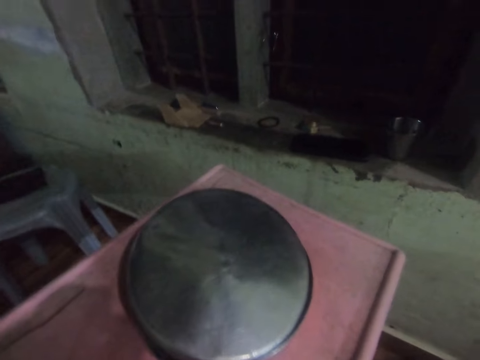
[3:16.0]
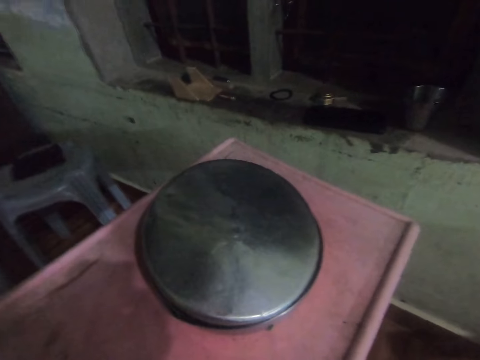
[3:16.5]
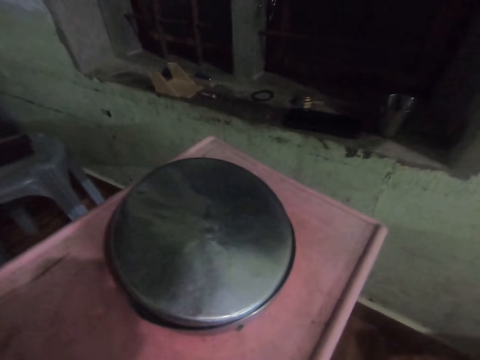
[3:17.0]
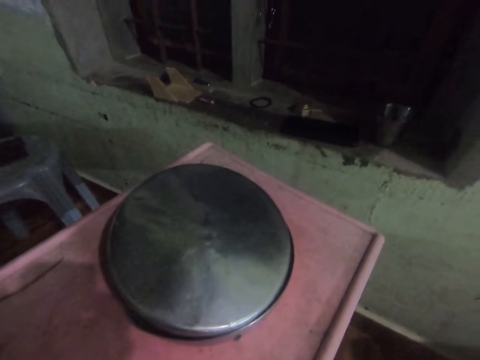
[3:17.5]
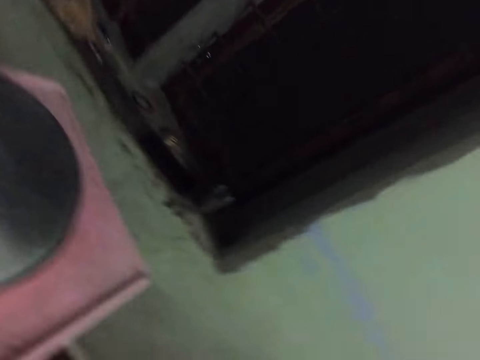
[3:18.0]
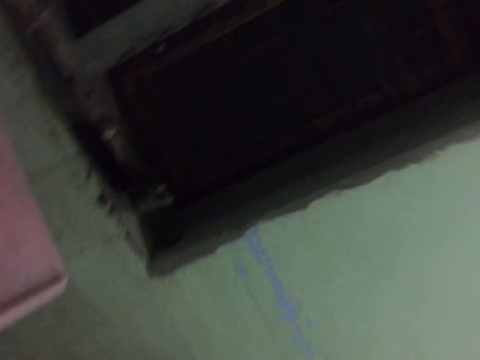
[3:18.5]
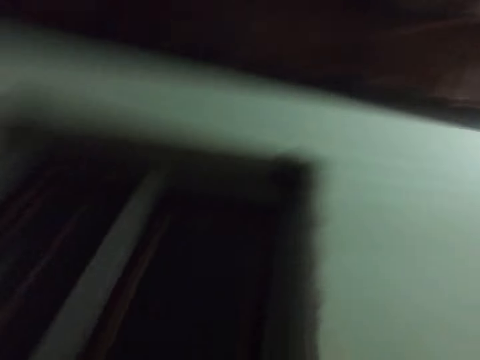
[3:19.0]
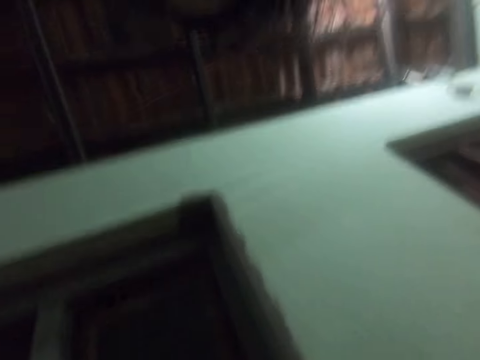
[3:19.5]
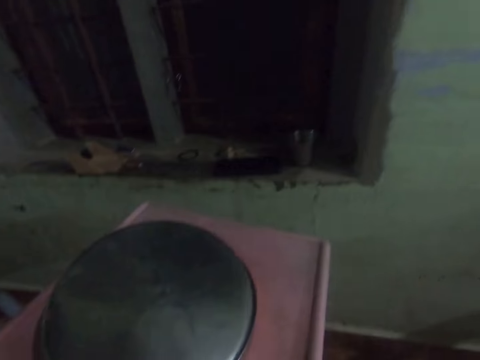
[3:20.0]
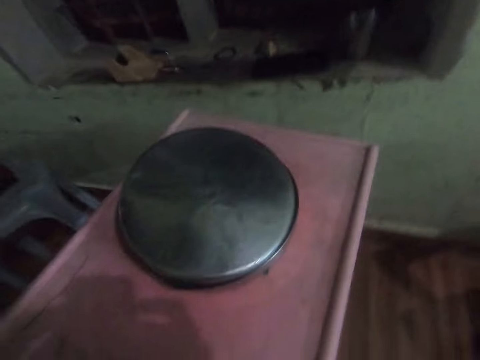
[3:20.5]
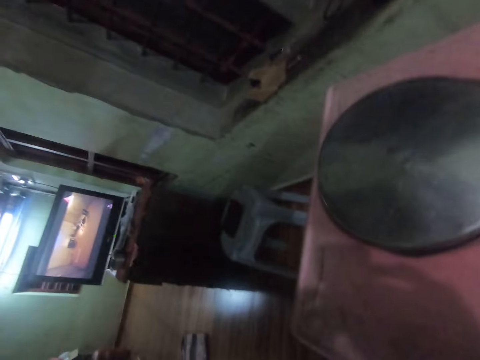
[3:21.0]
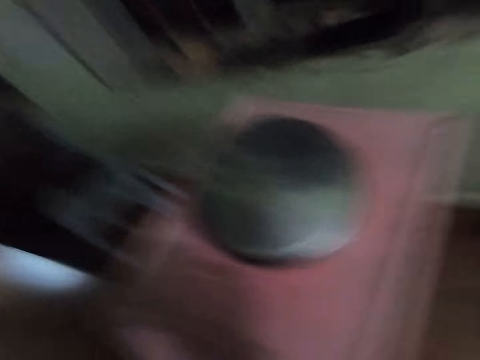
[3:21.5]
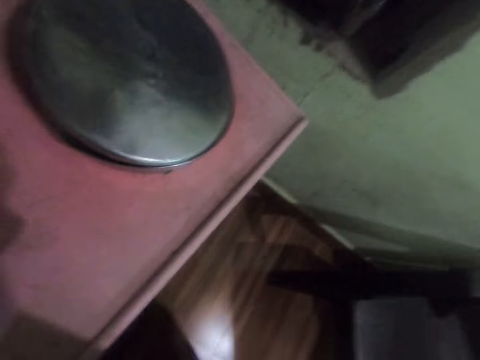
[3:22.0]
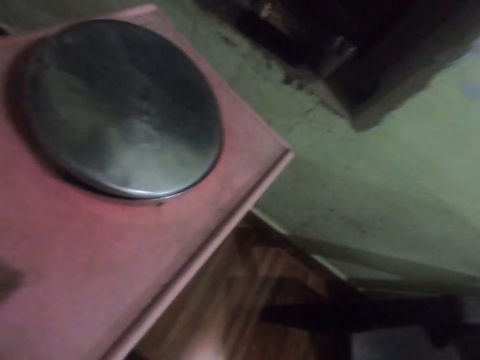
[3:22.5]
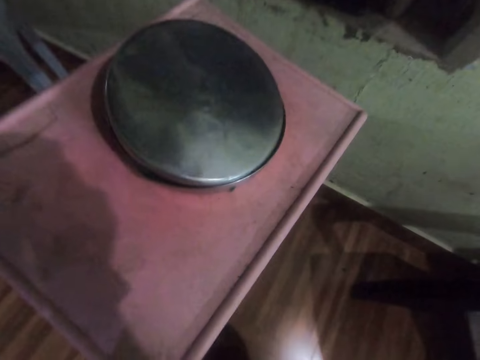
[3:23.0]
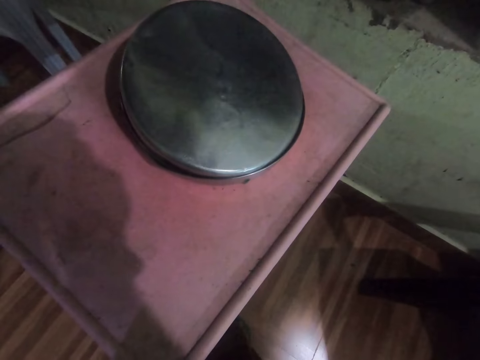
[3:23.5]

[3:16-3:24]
The camera wearer talks.
